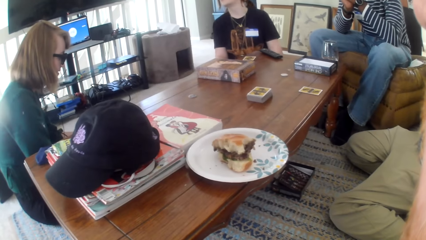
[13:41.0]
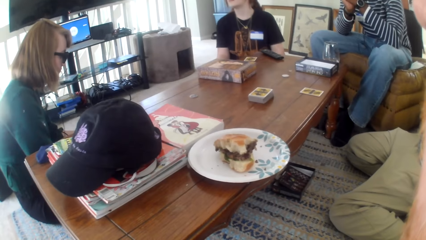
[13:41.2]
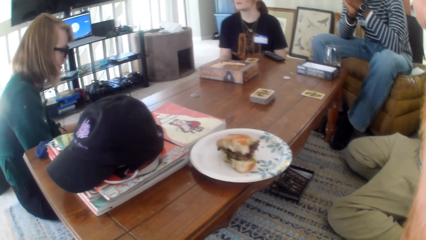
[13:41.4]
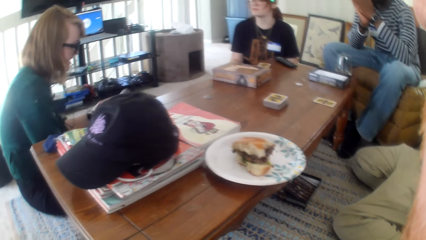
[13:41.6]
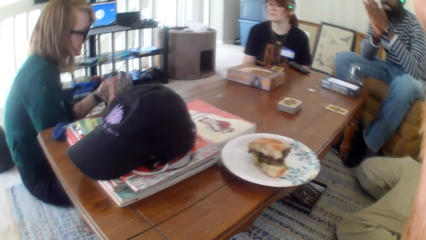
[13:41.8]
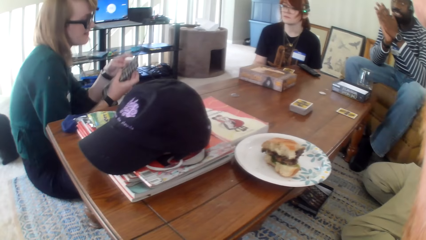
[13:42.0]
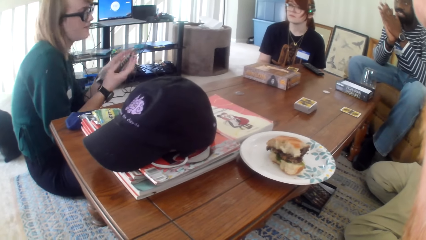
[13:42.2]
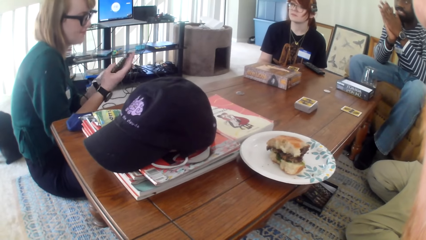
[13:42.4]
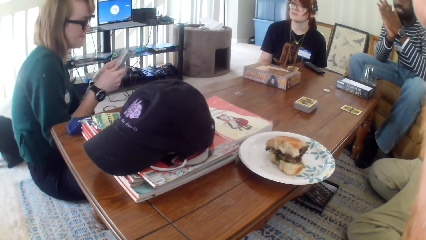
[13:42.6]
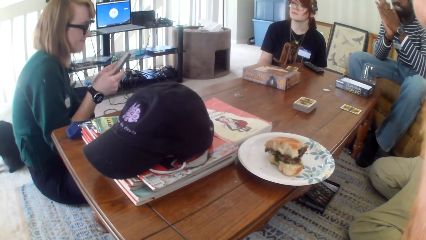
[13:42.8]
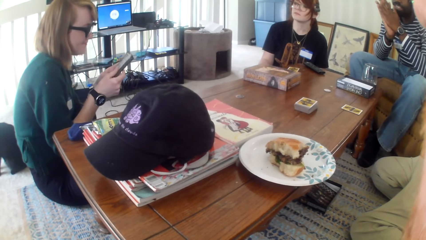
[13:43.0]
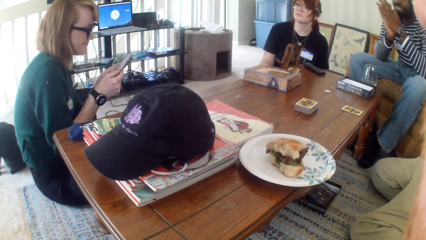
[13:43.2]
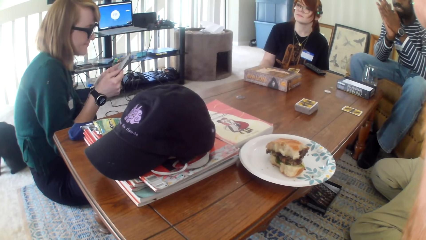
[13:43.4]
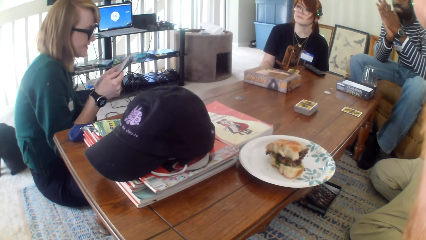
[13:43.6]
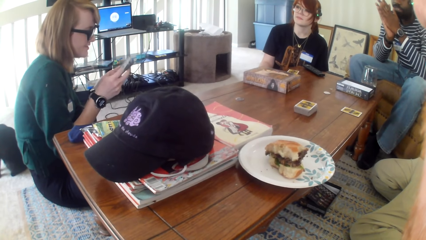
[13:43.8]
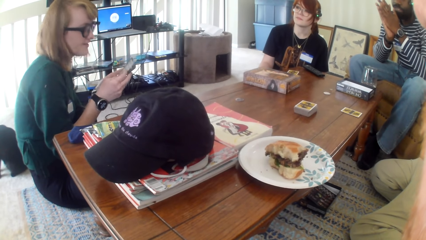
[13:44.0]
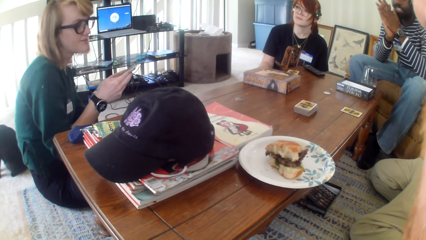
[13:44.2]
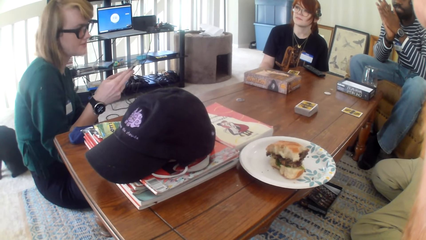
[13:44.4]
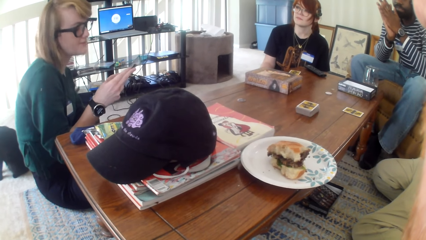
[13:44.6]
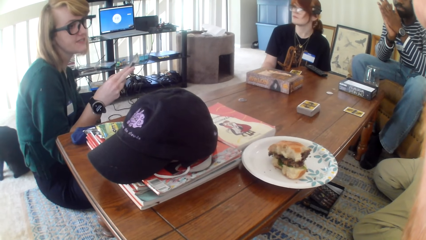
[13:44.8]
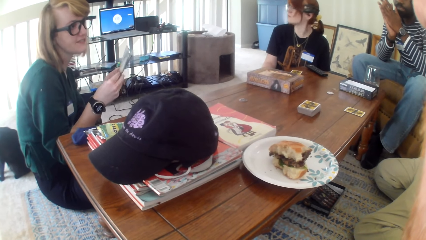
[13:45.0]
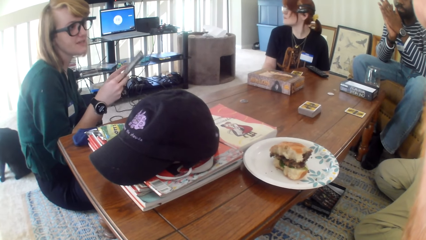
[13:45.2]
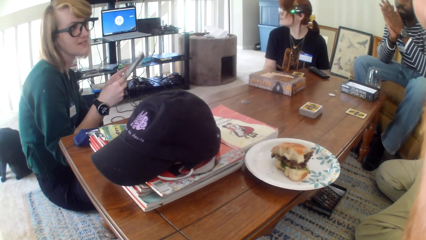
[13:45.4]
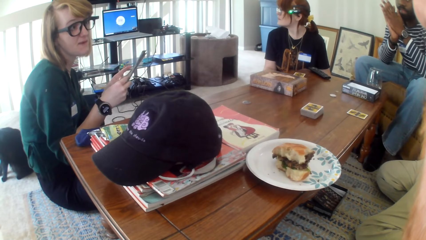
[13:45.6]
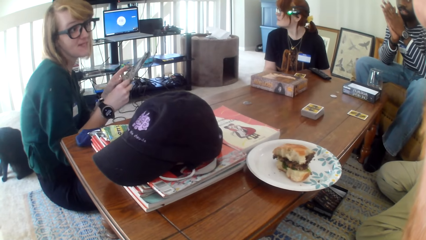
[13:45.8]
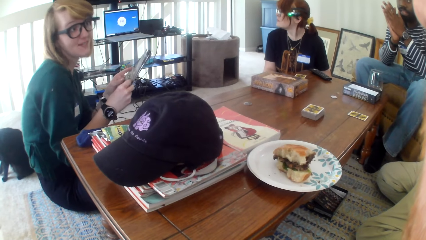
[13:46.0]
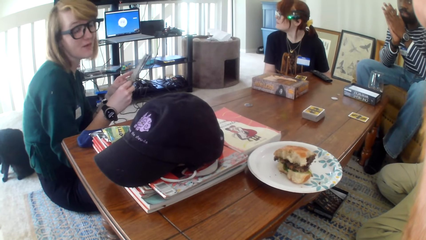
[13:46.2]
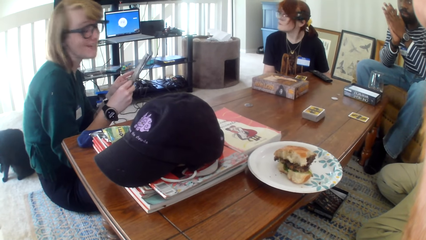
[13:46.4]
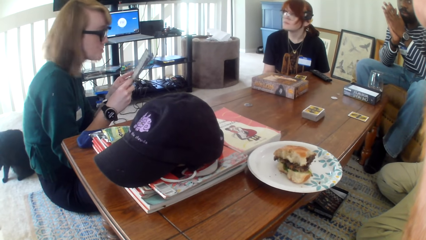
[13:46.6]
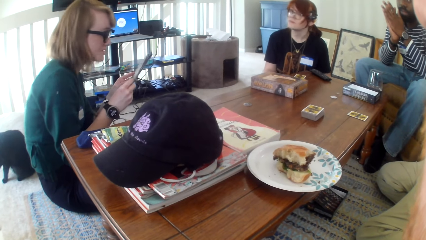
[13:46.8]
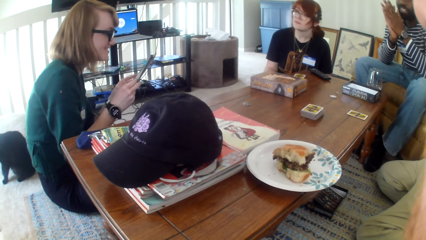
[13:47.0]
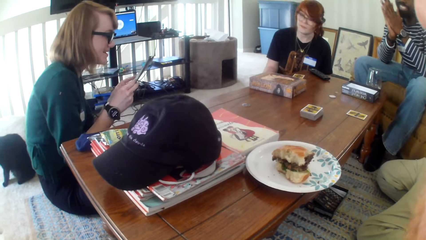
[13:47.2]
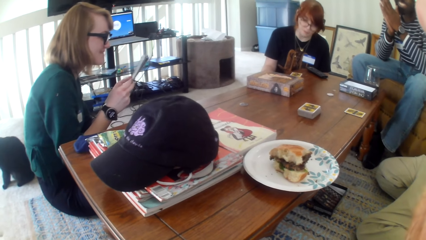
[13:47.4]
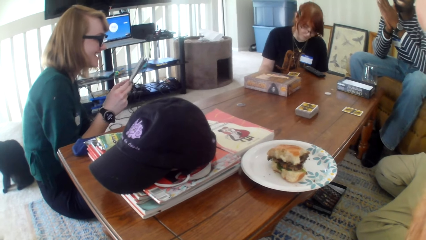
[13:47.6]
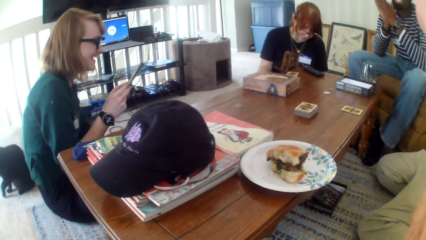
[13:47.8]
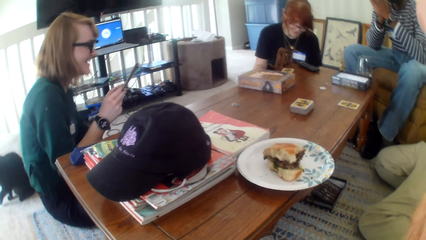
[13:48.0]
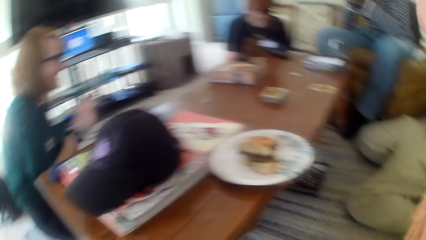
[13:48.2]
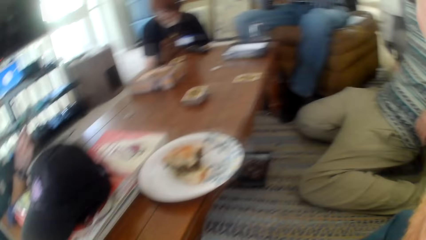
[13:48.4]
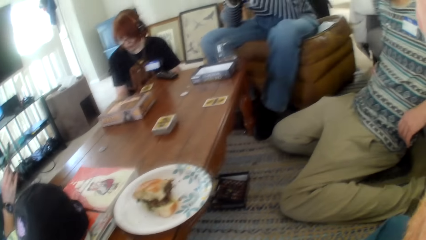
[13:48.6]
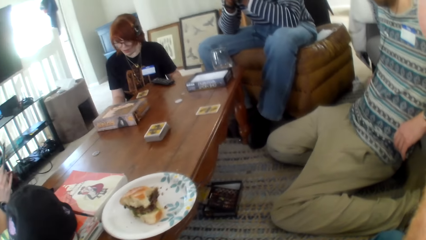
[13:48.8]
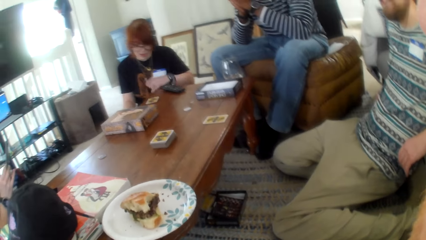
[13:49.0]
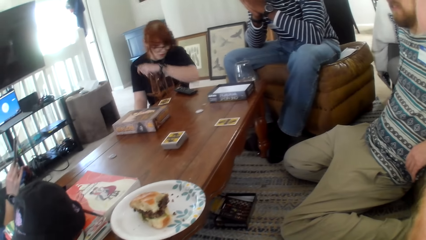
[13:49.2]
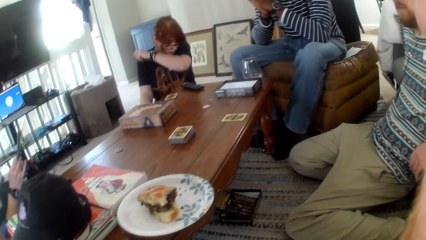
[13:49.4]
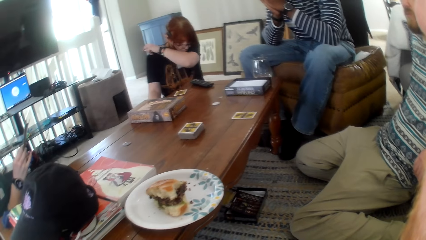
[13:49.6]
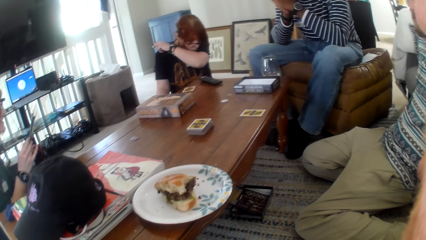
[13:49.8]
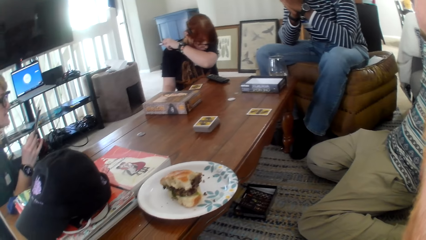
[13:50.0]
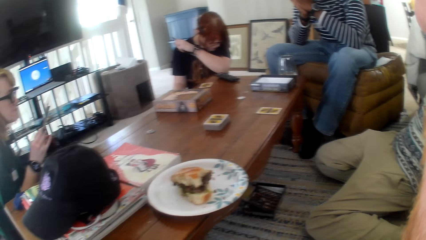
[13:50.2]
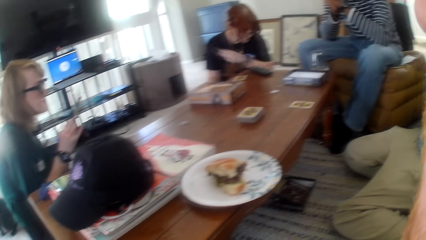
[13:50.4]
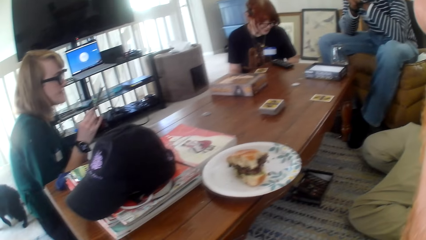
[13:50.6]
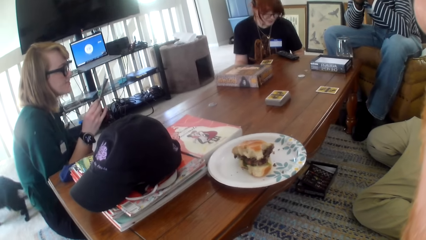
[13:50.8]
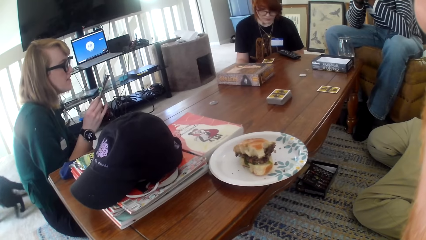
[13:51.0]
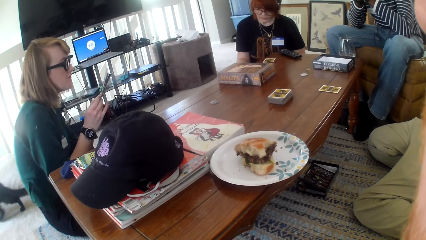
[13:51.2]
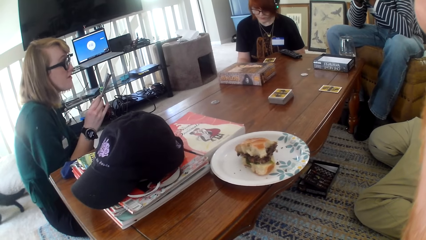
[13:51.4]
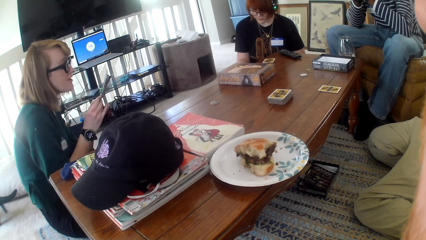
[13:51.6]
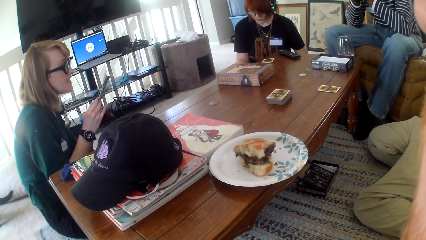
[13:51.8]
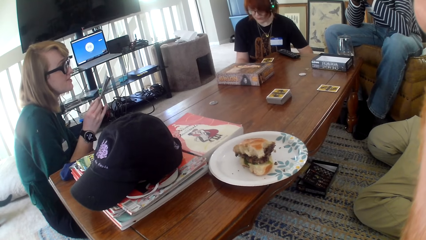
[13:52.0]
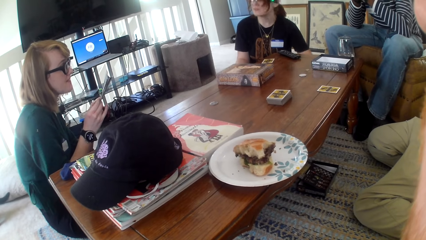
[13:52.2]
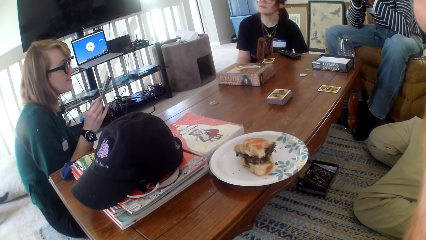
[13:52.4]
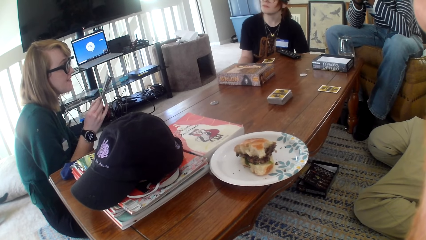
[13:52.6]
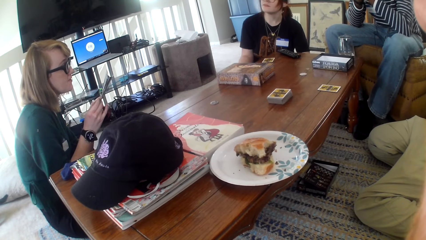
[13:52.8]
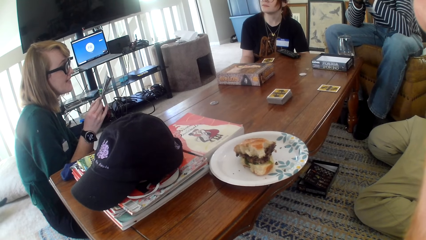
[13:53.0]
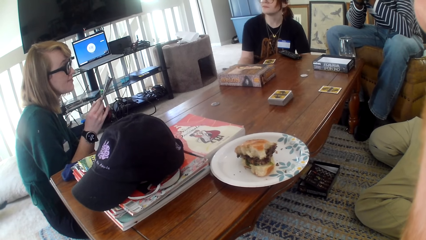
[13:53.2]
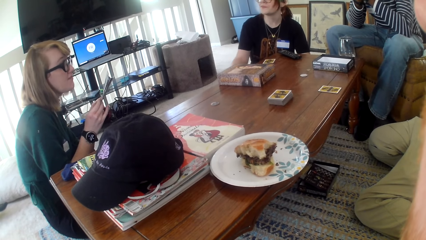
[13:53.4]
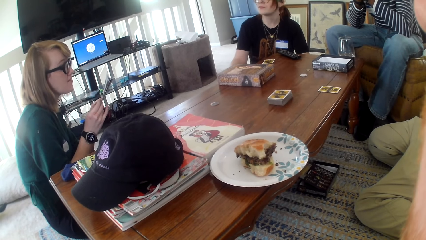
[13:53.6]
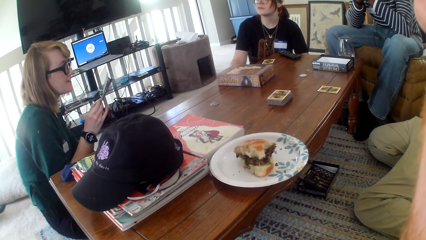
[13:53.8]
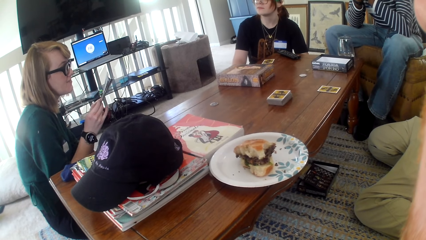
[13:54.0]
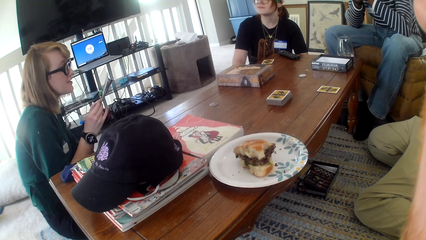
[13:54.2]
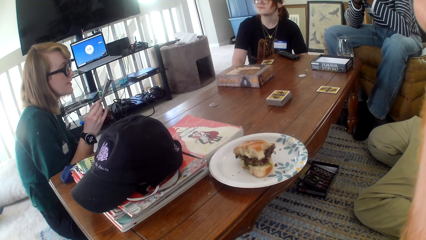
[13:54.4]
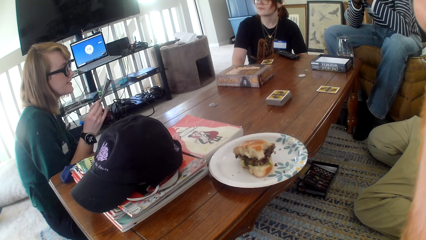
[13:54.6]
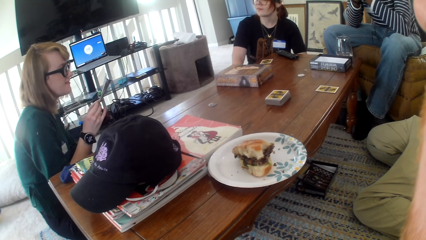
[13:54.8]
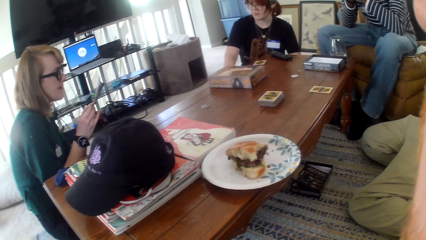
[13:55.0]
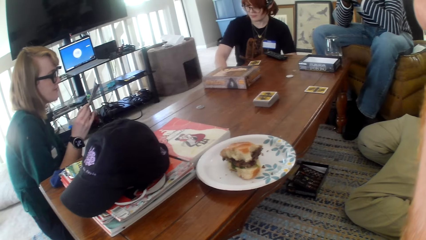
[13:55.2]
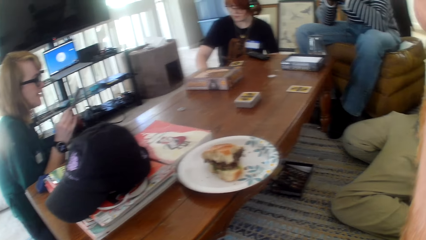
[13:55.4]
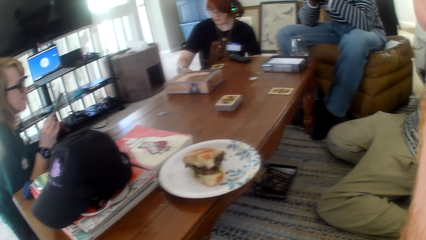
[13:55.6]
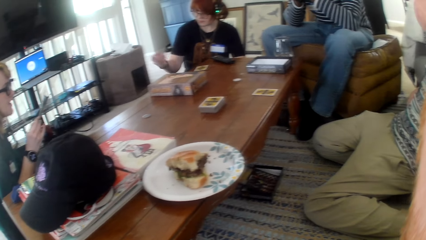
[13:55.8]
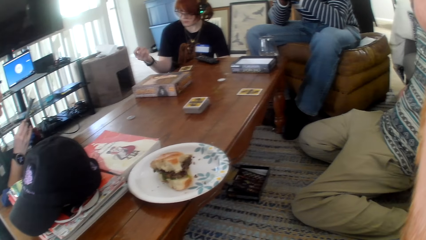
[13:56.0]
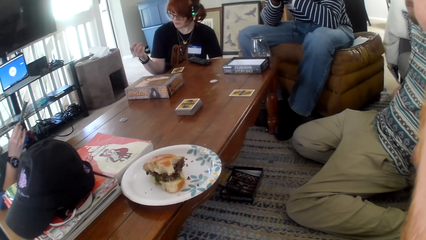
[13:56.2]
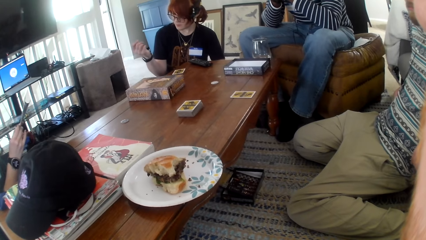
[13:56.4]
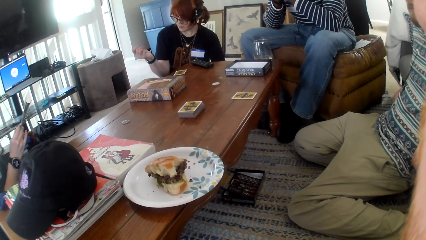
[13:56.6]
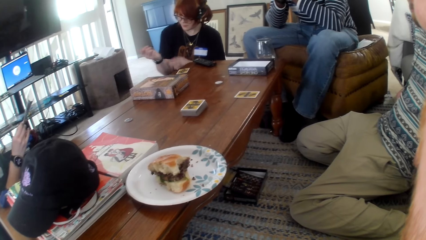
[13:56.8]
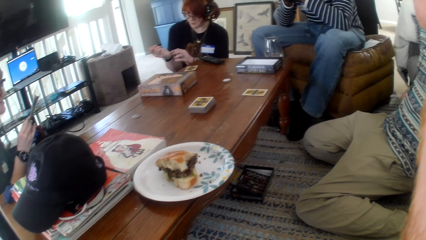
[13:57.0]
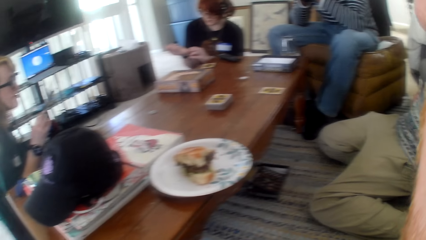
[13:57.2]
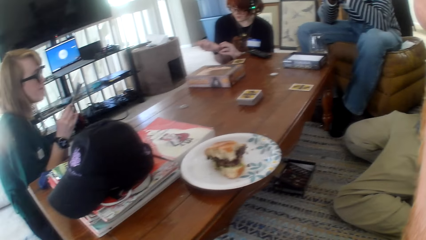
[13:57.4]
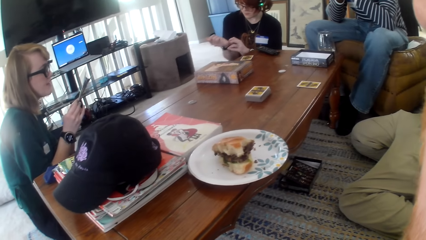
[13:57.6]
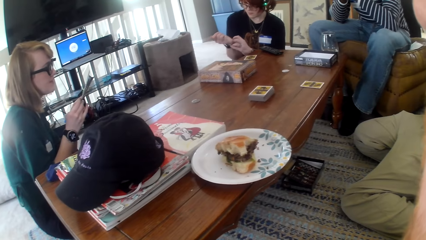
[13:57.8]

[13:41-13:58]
A woman holds the paper and talks. Another person coughs. The woman reads.
